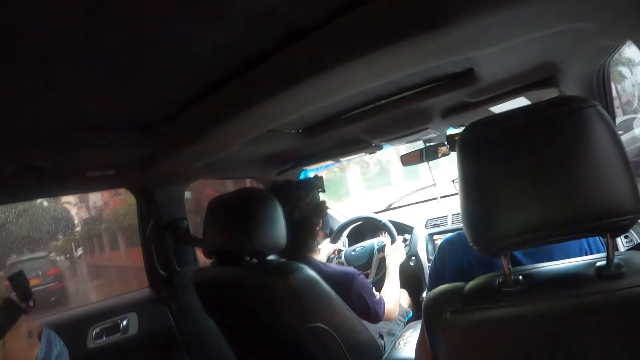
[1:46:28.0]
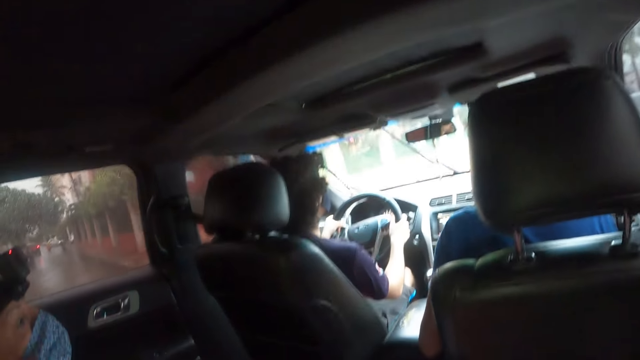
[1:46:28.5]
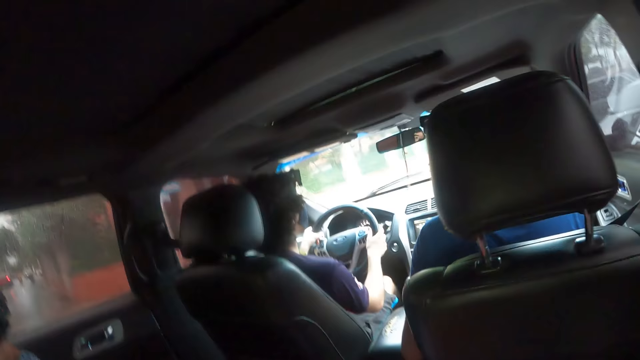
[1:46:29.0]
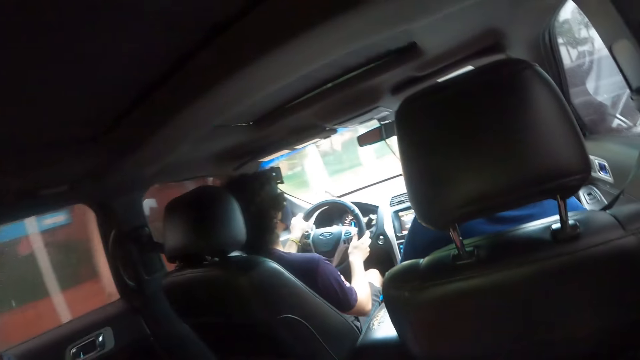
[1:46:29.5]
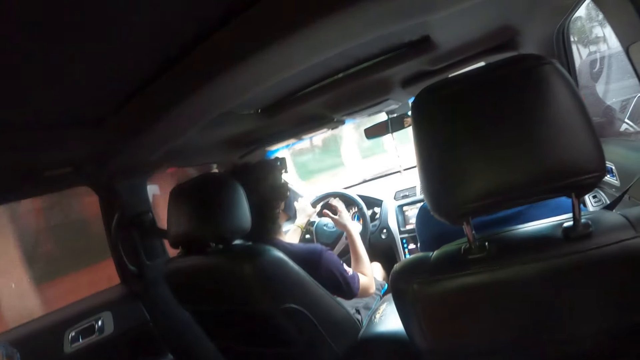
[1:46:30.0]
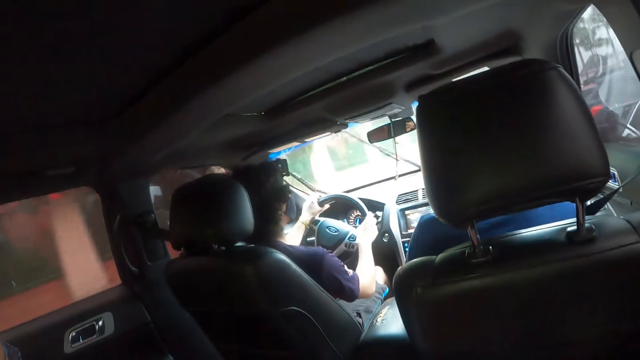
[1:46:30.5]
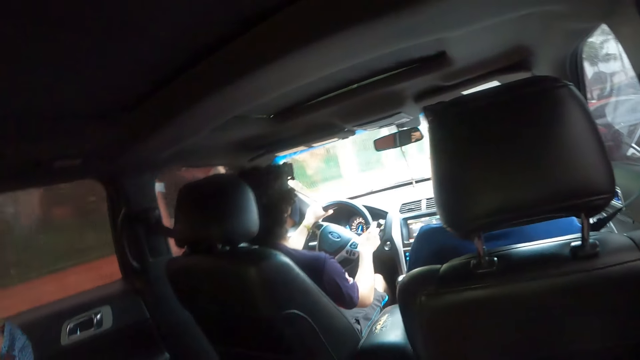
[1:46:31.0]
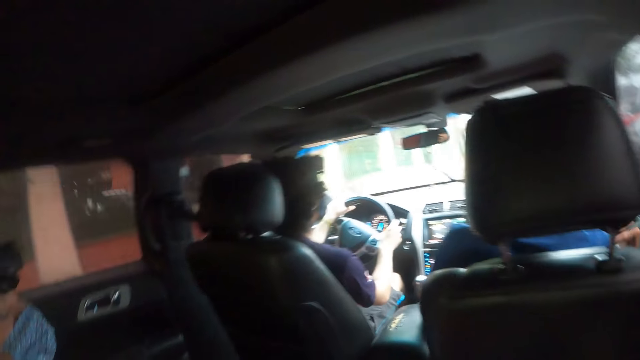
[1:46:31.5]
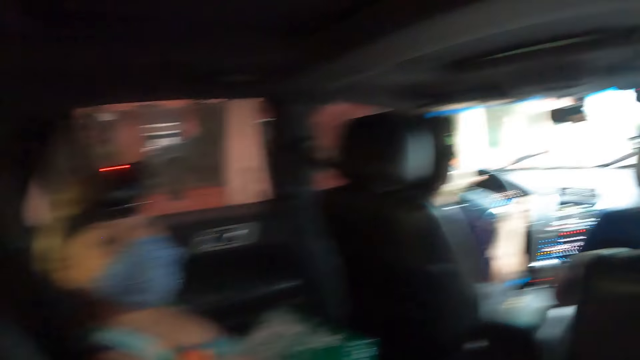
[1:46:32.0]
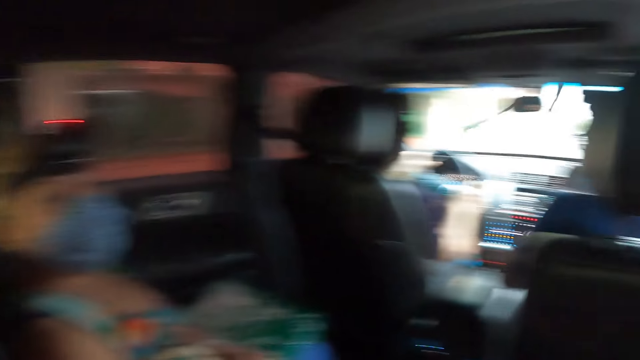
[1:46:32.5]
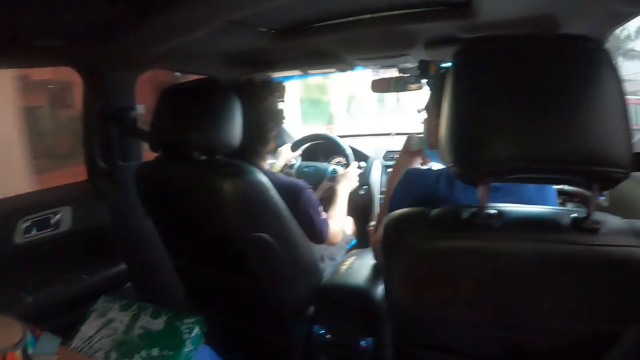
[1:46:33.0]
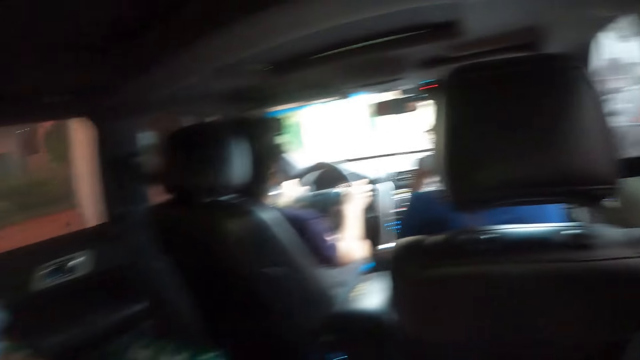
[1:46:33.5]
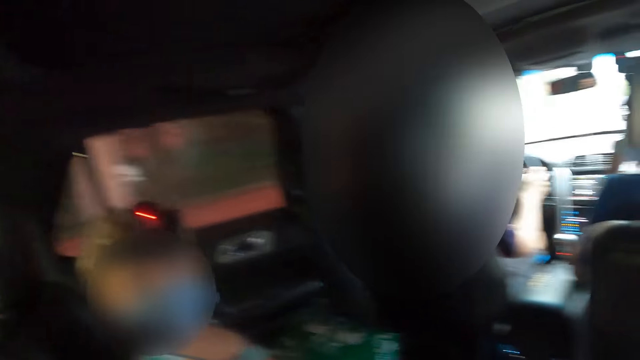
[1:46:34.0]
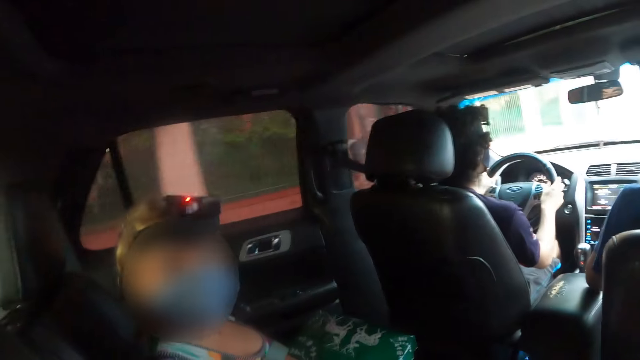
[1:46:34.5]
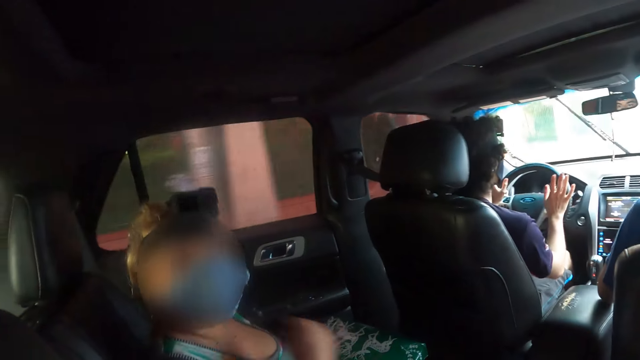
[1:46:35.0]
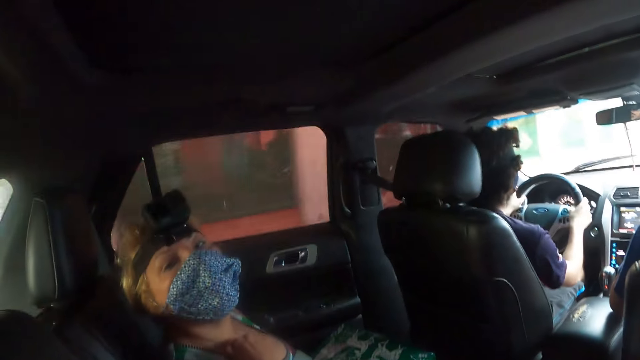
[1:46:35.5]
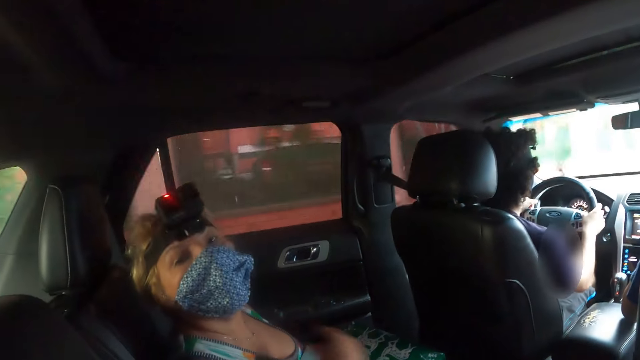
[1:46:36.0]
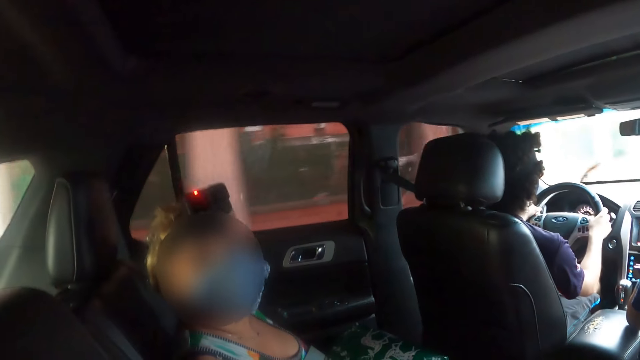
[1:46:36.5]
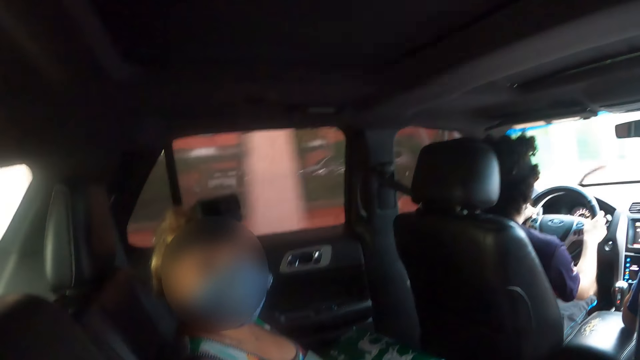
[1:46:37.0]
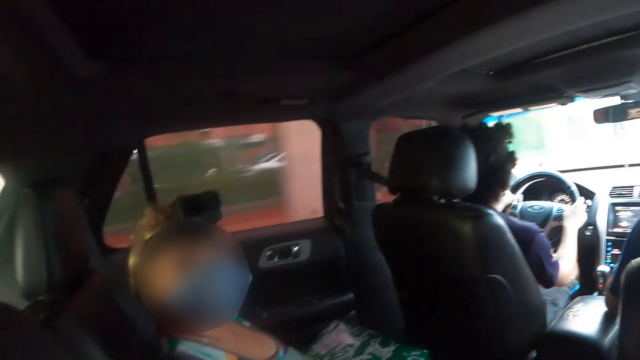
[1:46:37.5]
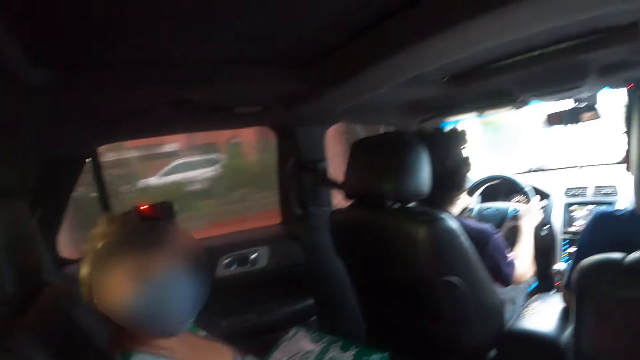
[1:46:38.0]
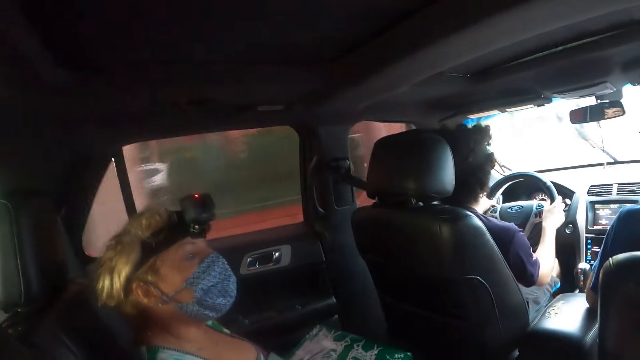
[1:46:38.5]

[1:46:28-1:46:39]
A person touches her neck.

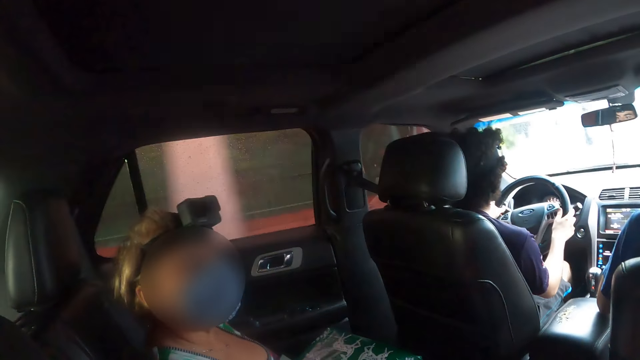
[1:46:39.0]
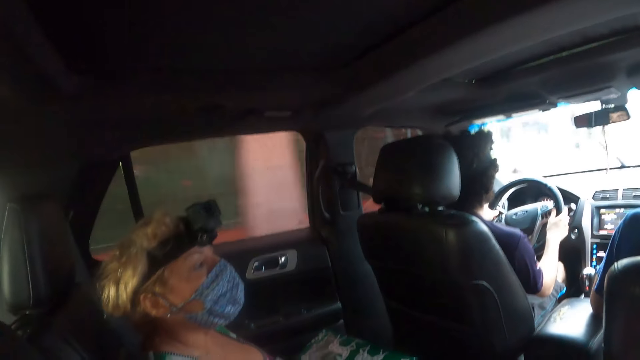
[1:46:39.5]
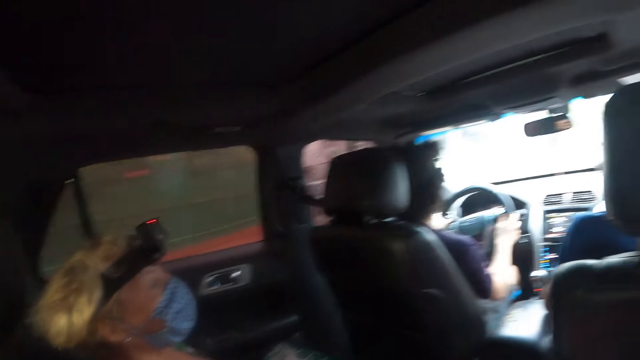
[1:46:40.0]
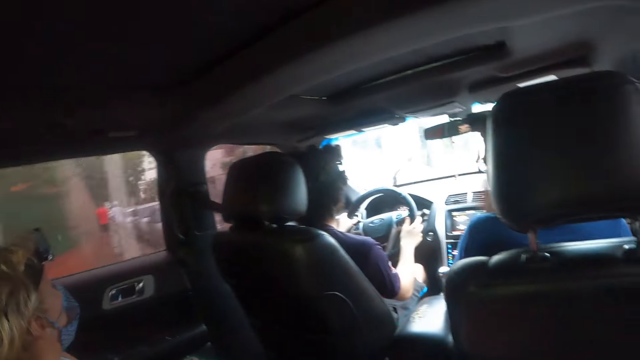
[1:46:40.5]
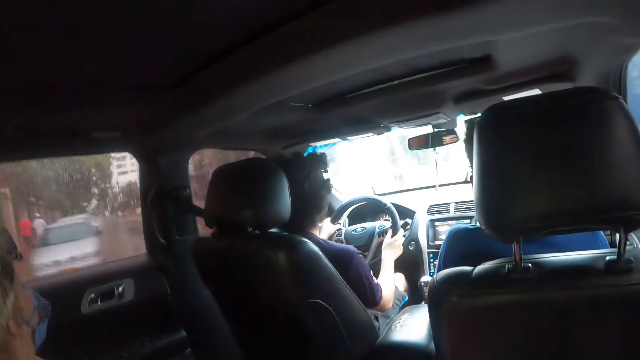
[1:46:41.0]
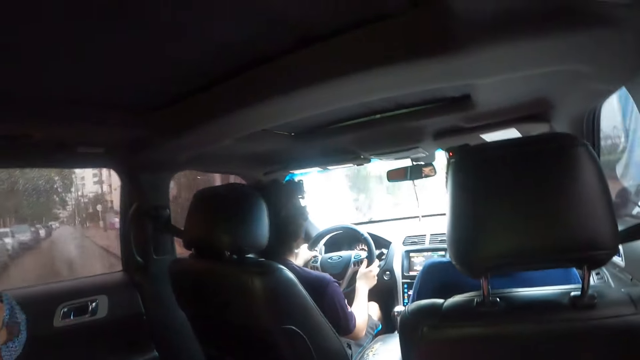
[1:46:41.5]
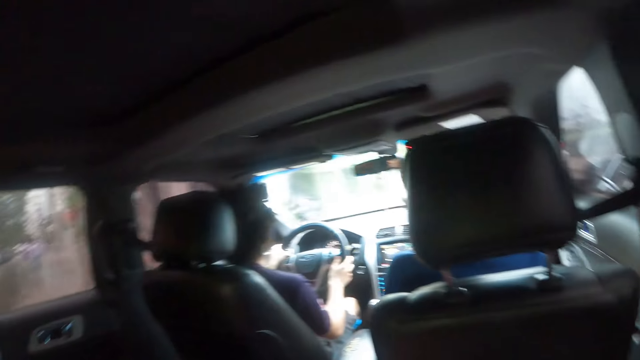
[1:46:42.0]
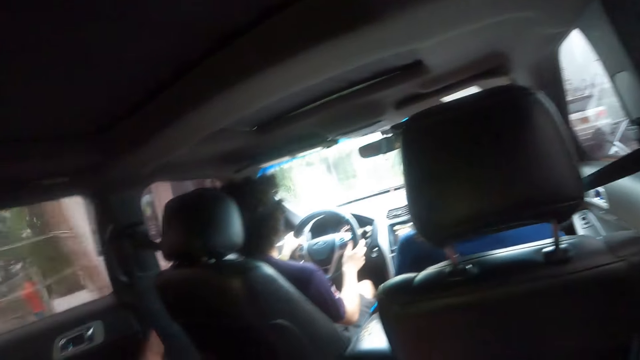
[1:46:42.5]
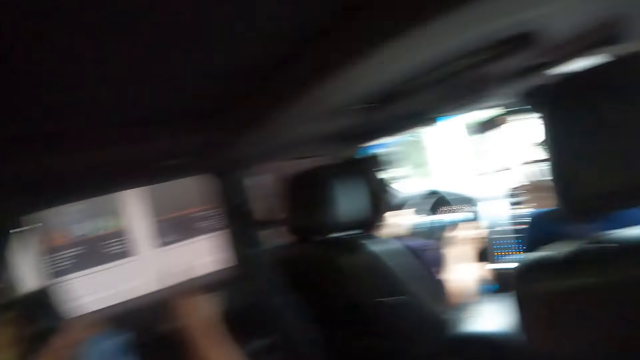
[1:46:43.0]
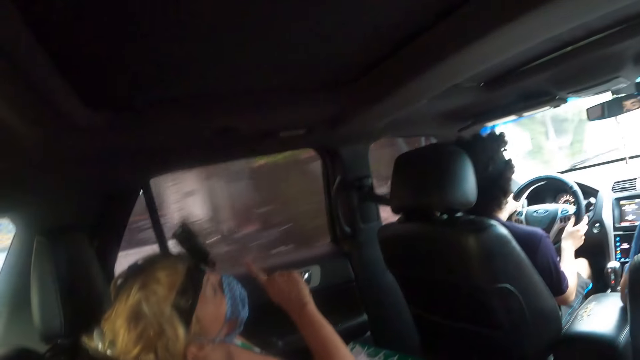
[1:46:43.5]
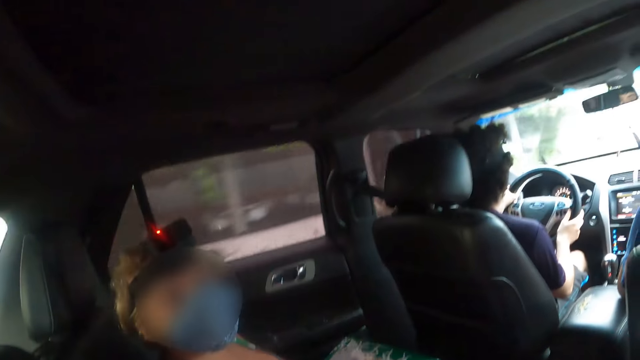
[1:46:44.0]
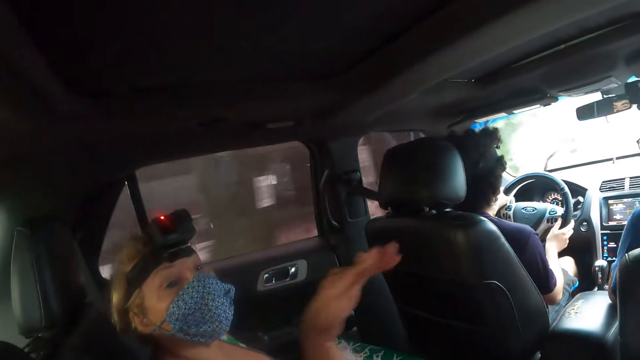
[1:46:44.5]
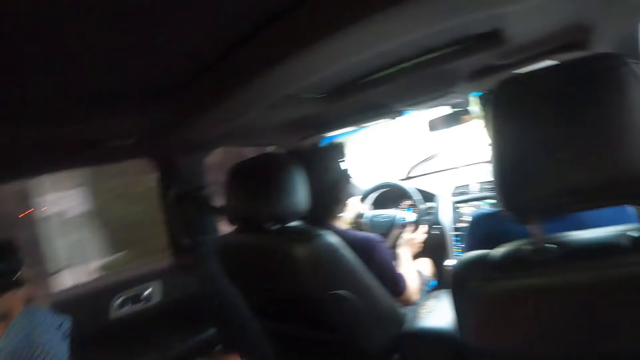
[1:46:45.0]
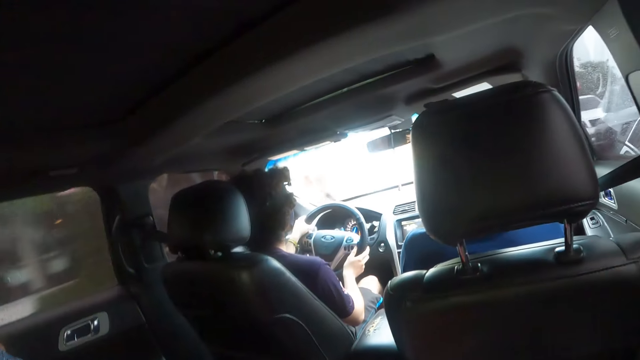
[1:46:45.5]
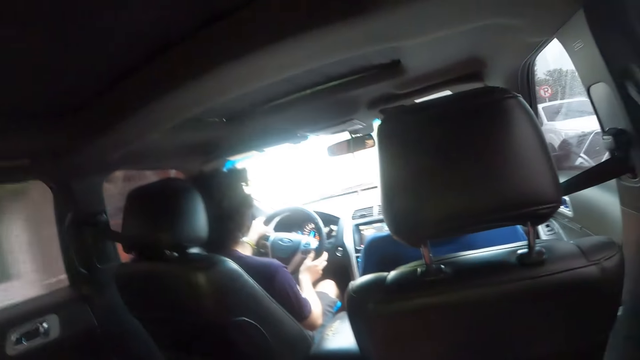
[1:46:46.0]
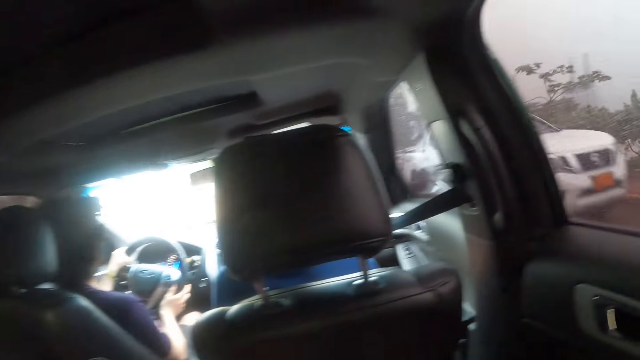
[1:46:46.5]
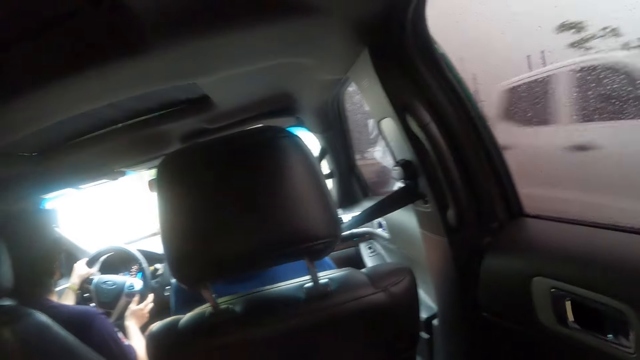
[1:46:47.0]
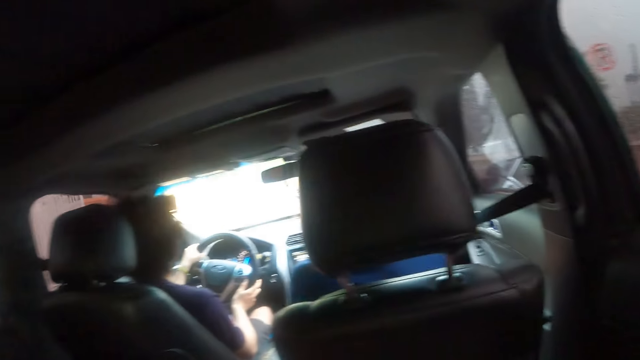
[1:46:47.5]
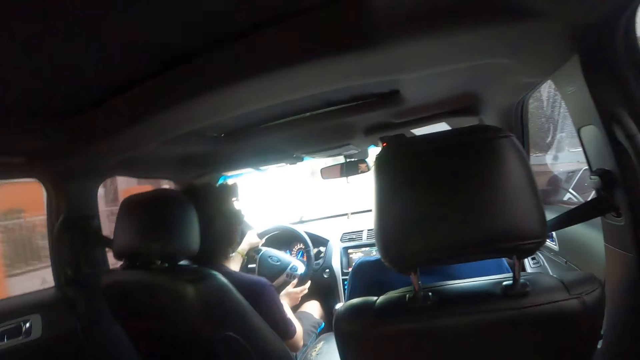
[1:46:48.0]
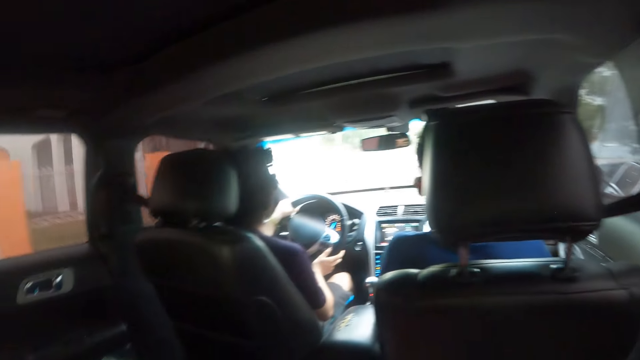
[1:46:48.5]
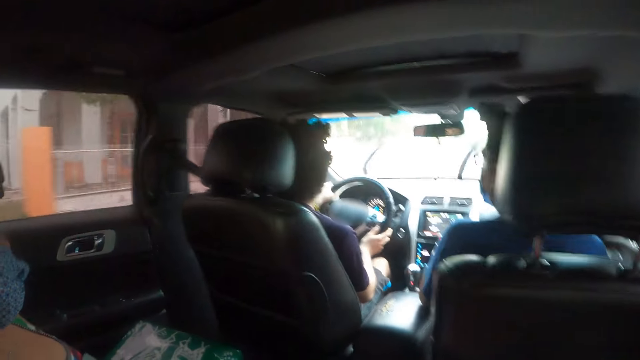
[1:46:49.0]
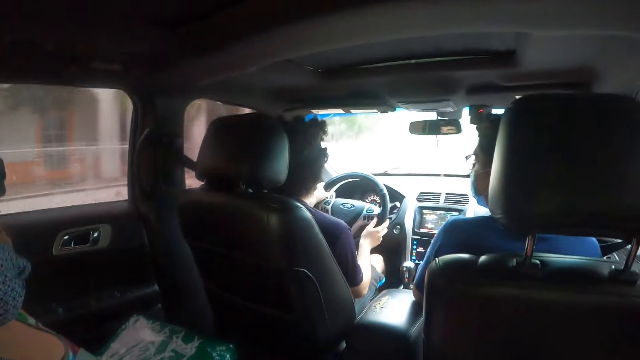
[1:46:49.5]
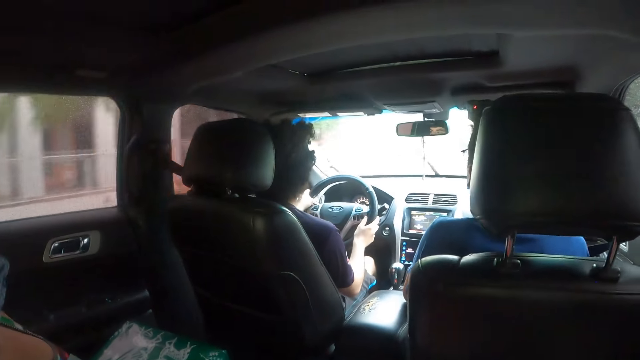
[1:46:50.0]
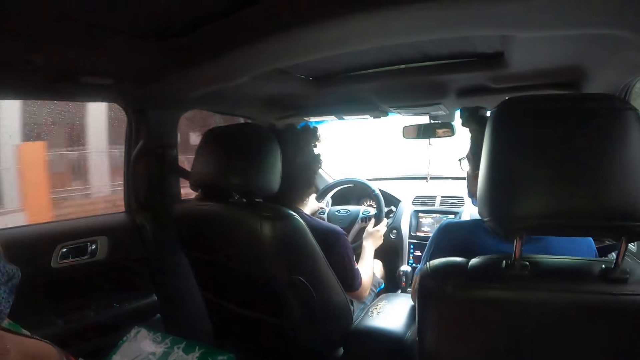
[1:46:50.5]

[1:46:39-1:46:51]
A woman points at something through the car window. The woman converses to the camera wearer in the car.
